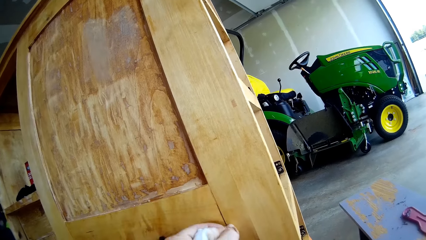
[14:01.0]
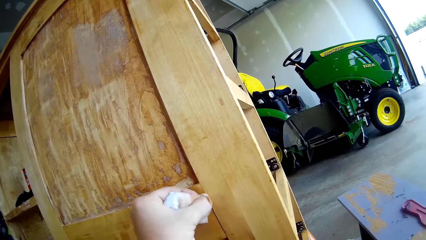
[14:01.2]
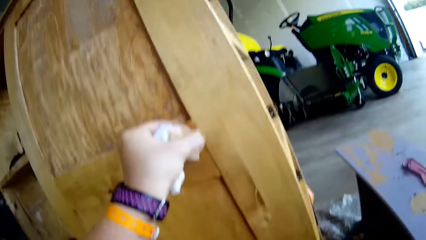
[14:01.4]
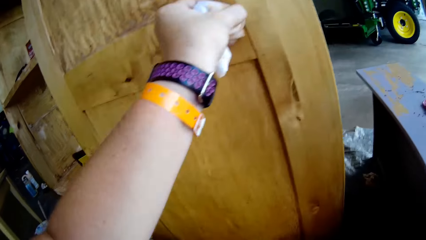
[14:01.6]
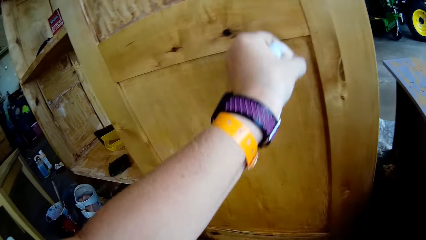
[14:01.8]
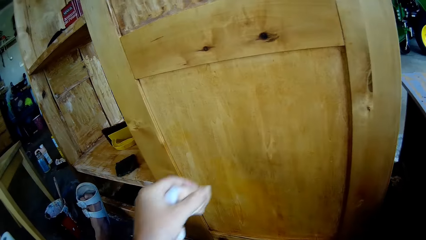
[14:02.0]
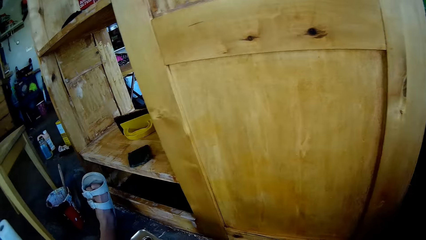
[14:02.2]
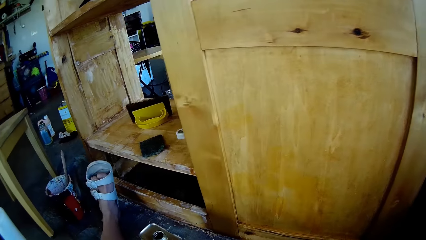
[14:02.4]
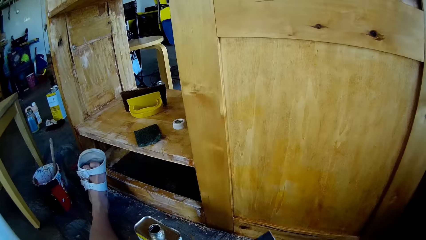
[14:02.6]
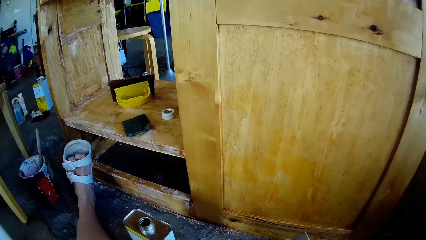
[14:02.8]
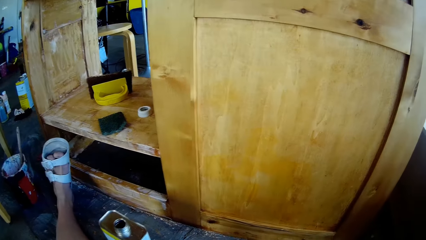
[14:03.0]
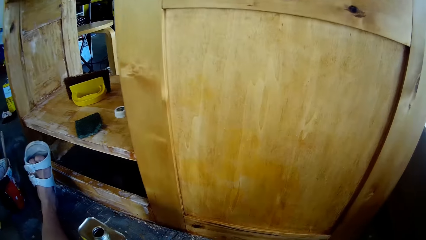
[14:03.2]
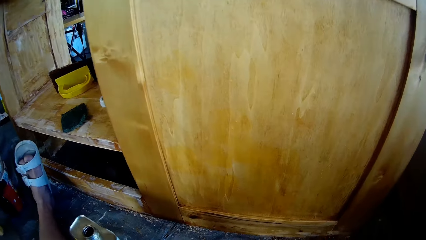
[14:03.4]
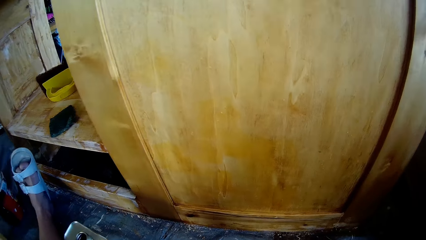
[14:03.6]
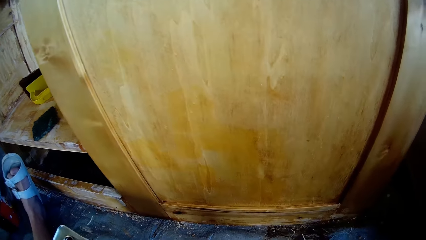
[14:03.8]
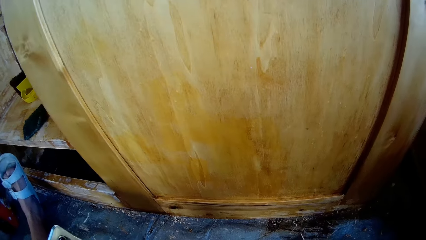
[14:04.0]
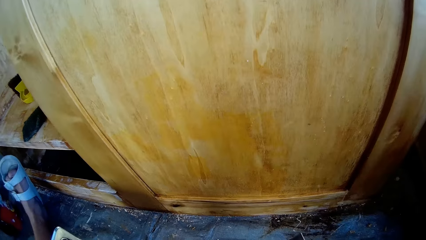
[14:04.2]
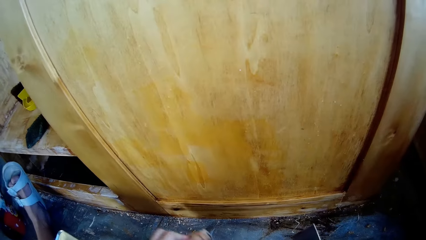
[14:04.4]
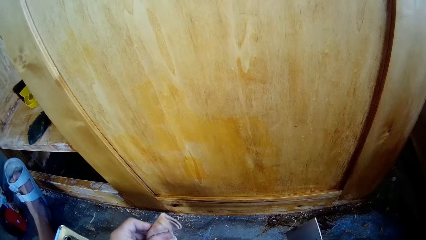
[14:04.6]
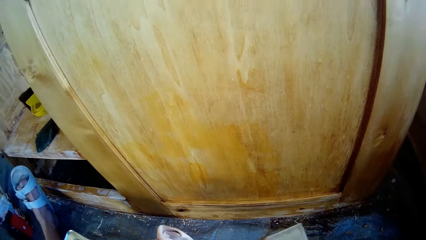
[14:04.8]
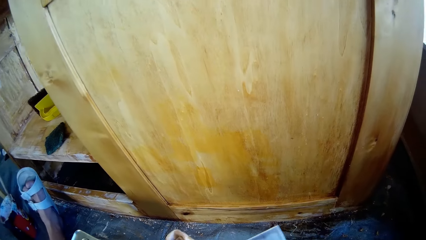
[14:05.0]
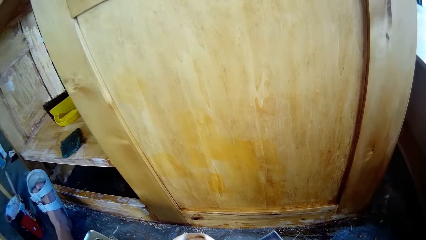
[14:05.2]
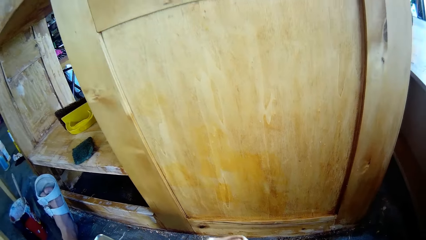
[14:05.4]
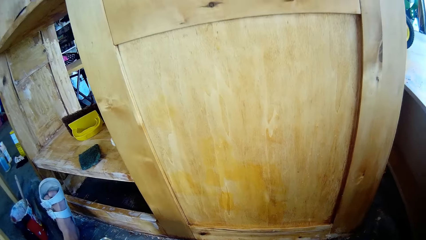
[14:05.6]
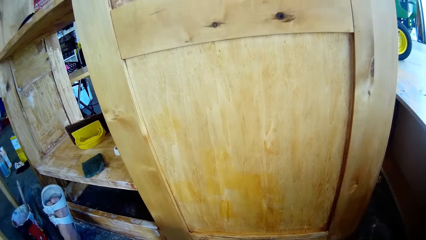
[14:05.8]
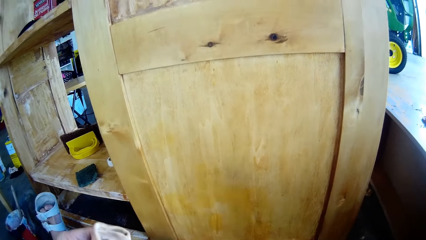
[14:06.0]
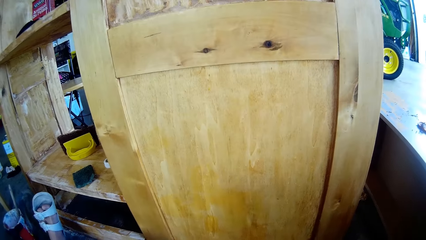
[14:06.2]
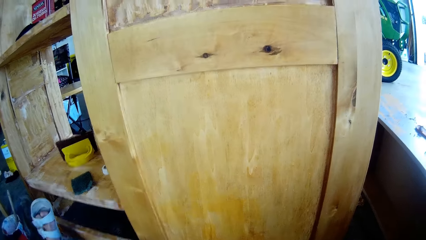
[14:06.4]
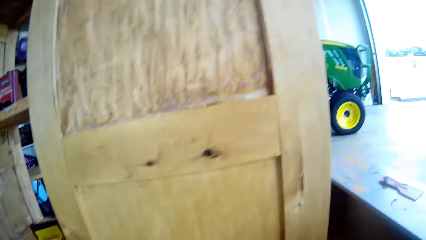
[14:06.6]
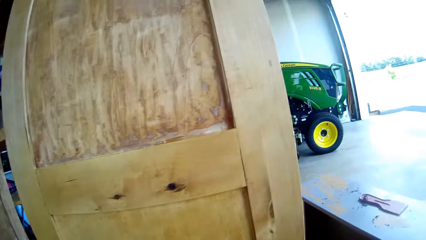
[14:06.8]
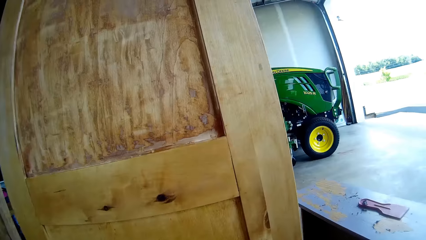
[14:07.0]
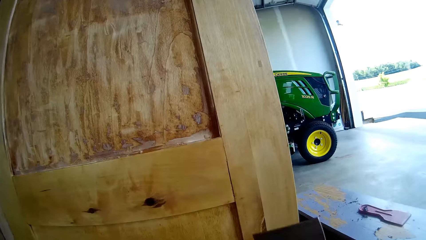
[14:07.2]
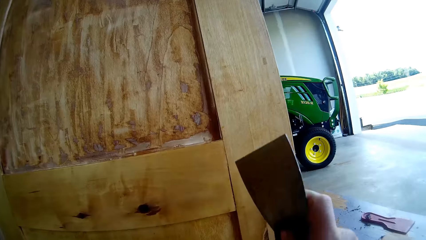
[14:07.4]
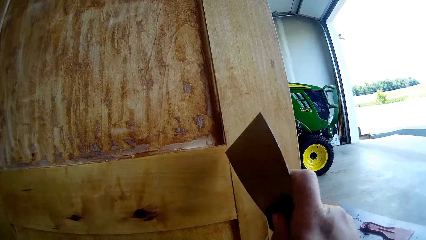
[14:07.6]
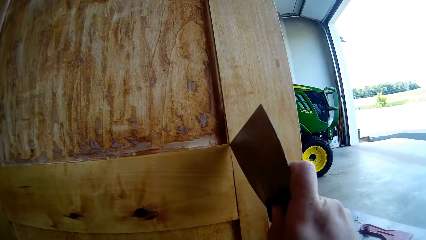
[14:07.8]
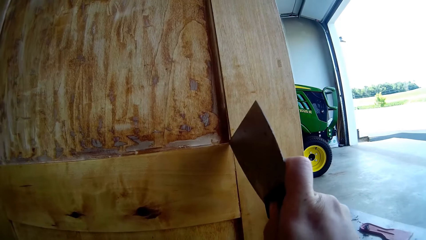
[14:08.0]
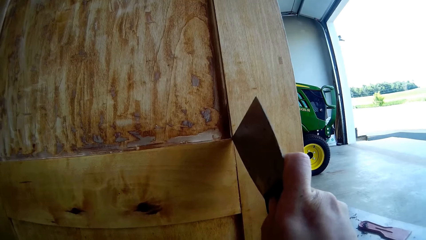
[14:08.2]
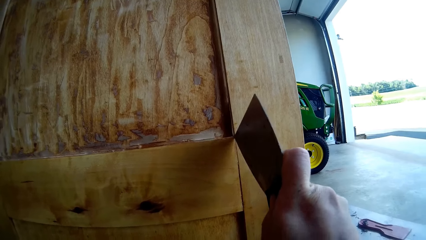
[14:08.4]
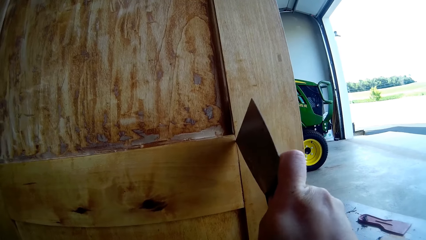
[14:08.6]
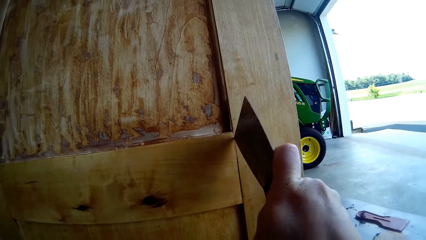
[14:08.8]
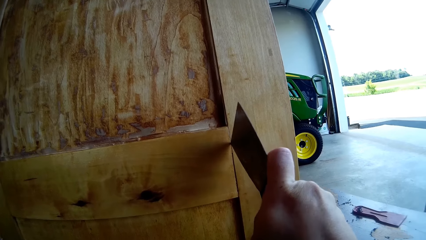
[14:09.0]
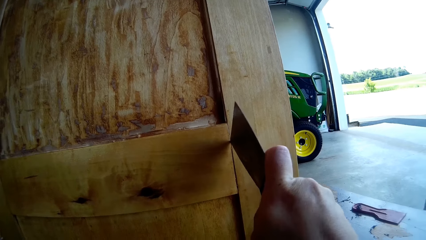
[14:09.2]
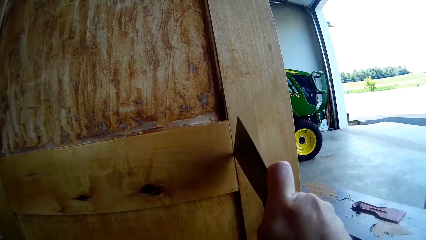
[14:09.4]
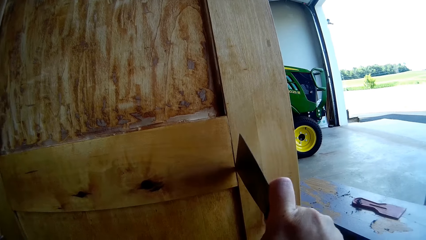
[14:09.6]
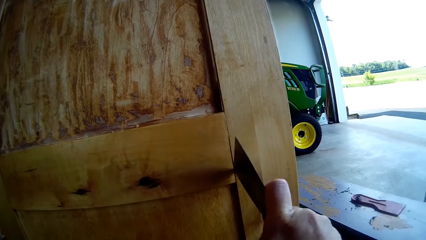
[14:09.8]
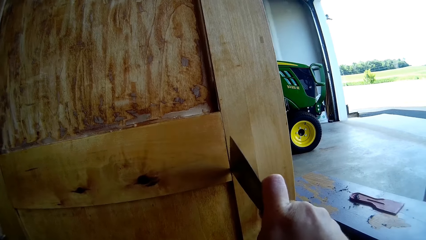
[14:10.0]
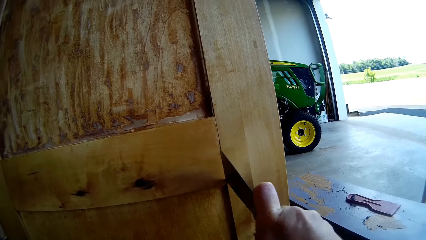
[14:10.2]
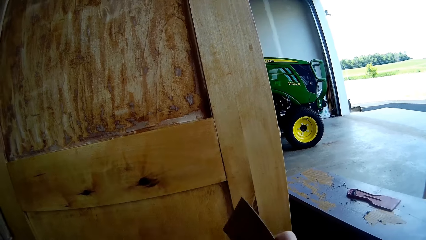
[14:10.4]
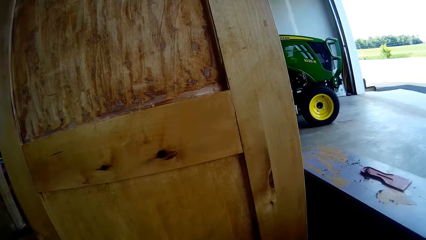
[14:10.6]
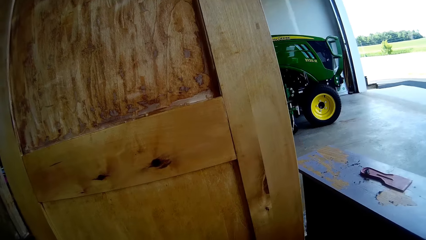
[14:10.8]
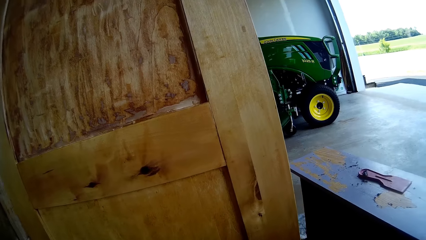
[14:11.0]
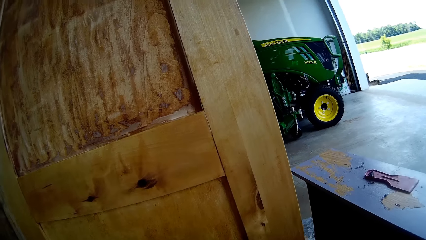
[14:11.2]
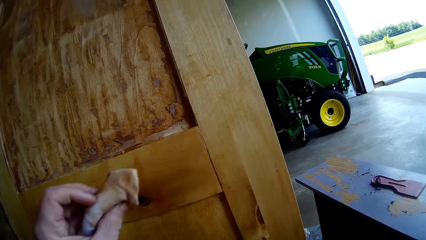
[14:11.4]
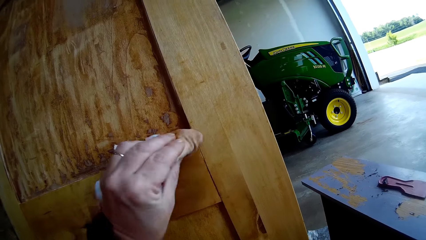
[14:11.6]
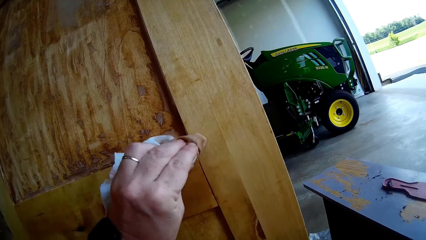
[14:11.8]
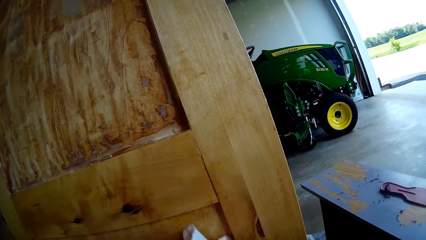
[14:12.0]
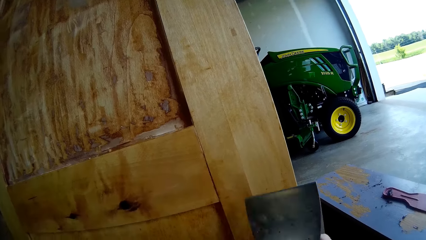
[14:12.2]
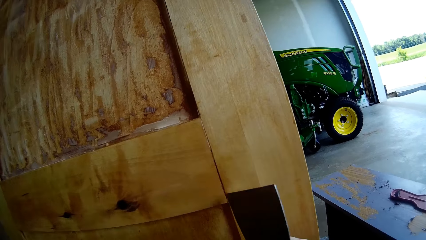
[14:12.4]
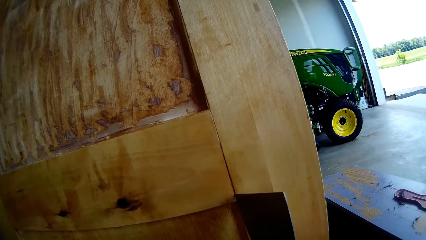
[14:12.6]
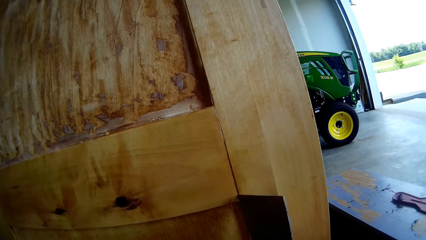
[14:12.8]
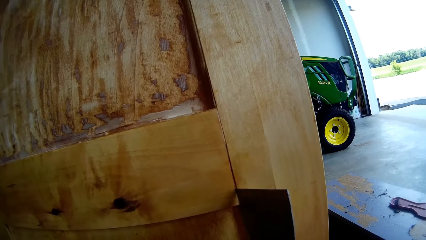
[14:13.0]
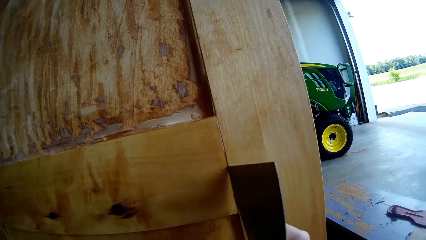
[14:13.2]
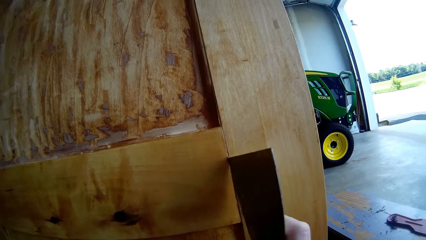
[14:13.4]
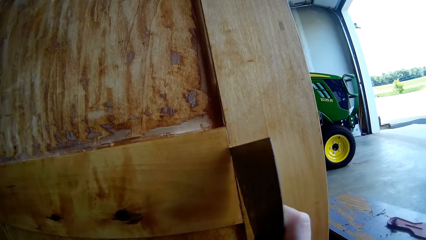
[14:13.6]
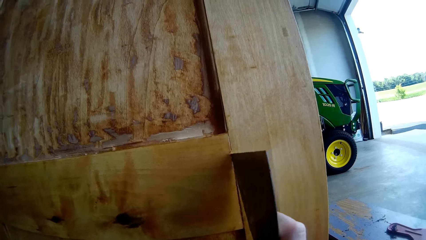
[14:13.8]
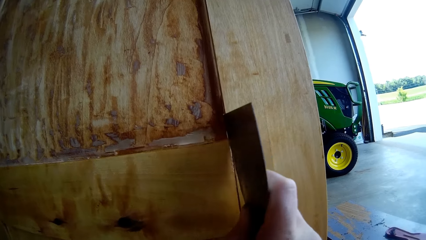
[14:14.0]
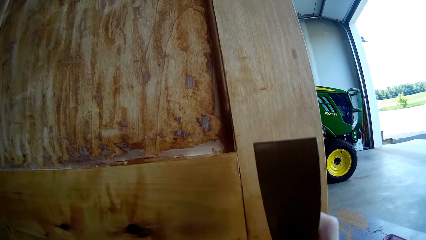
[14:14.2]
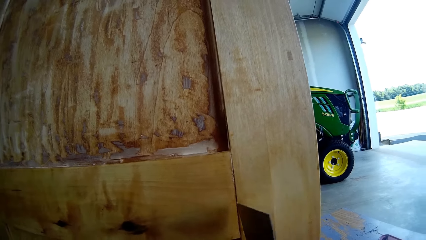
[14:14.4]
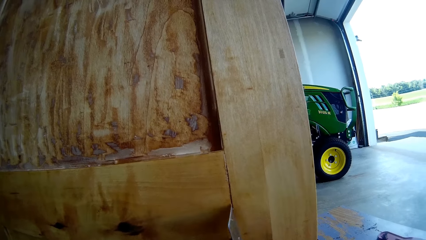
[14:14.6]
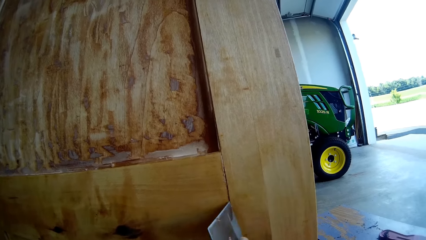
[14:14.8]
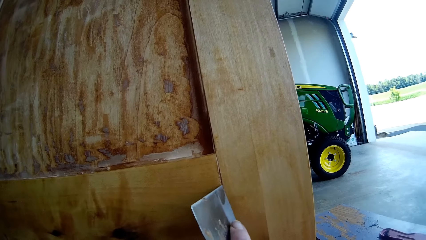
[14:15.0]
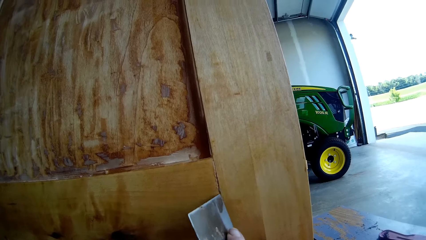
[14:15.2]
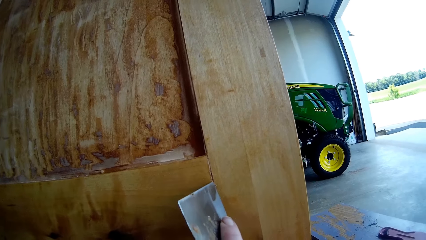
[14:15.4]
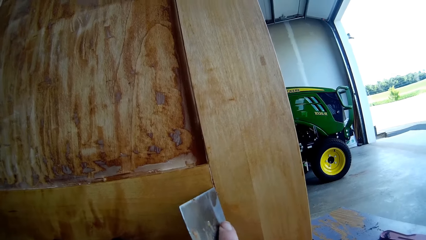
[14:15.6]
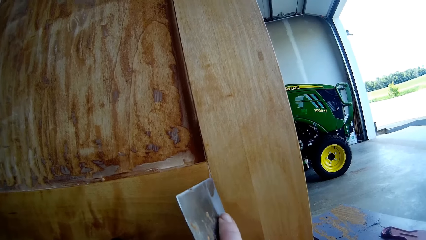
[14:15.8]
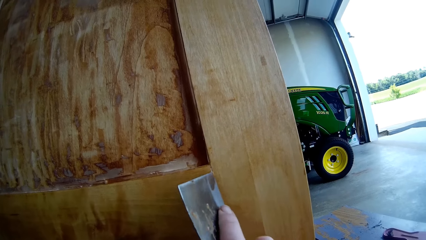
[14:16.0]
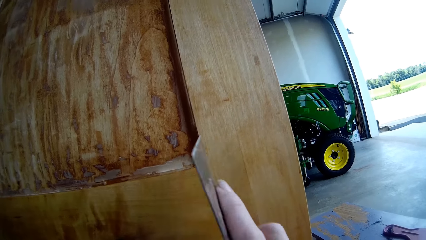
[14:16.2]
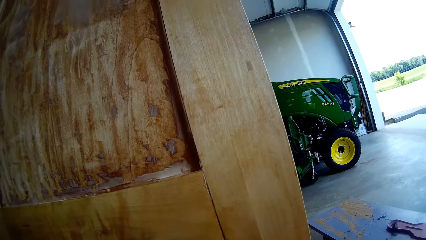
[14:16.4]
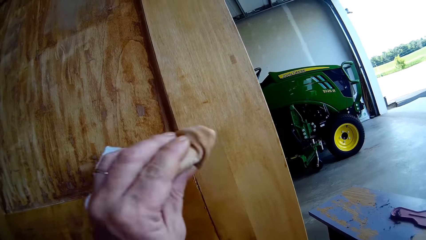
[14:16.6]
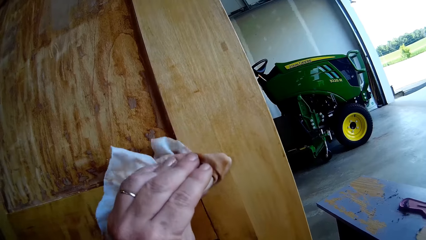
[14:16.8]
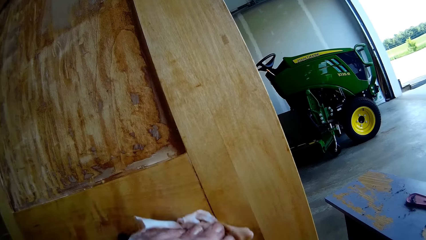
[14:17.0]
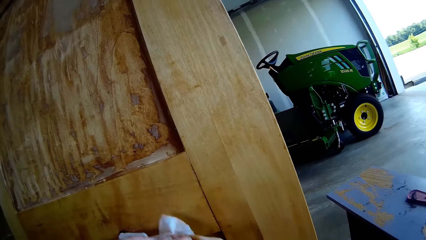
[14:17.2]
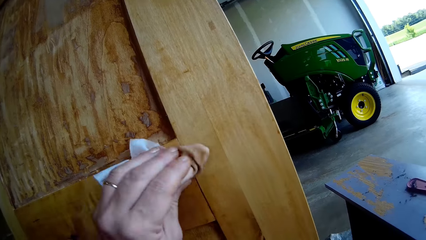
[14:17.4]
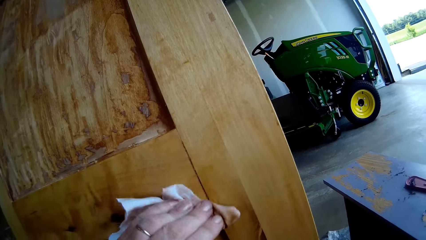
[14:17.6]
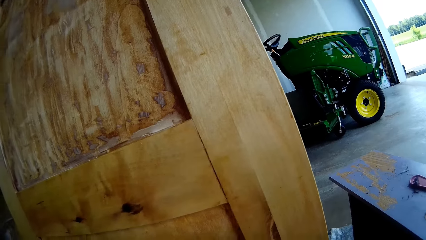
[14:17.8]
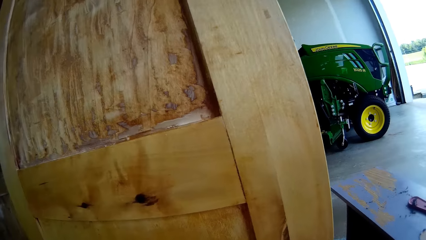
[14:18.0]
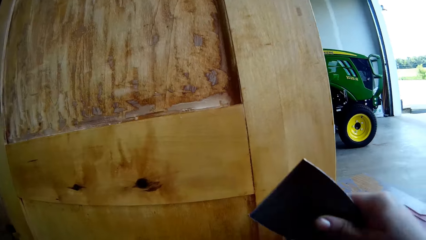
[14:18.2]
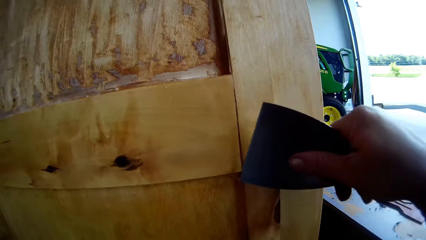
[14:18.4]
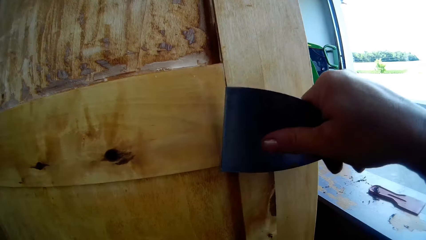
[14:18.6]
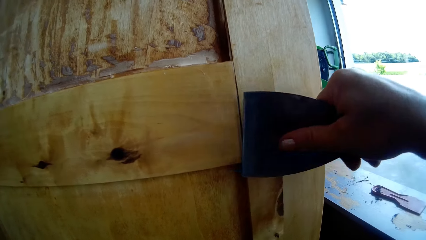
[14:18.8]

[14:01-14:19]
The camera wearer holds the scraper or drywall repair kit. They wipe the scraper. They scrape the wooden cupboard or stand with the scraper. They scratch the stand using a sandpaper. They wipe the wooden cupboard with the tissue paper. They scrape the wooden cupboard with the scraper. They wipe the wooden cupboard with the tissue paper. They scratch the stand using the sandpaper.
